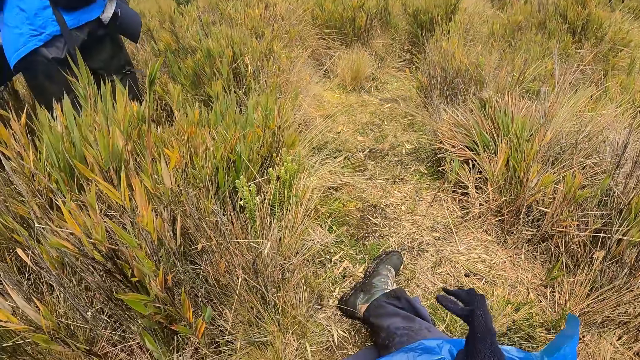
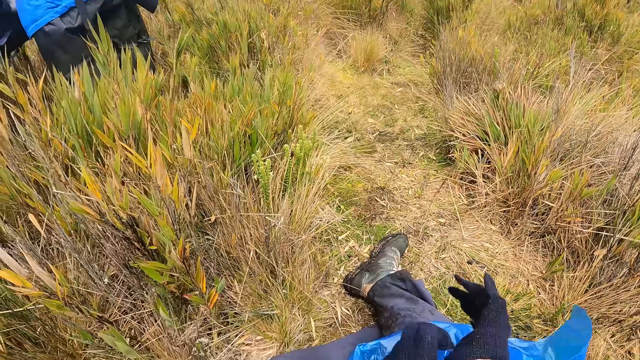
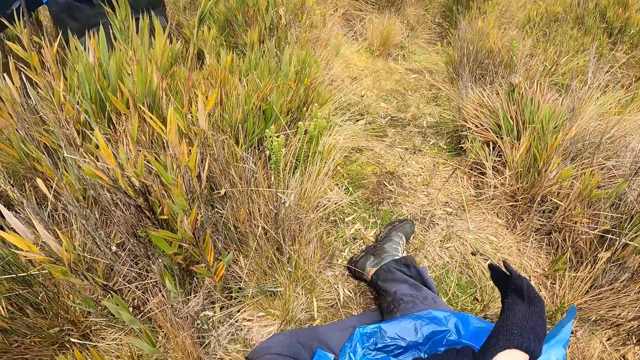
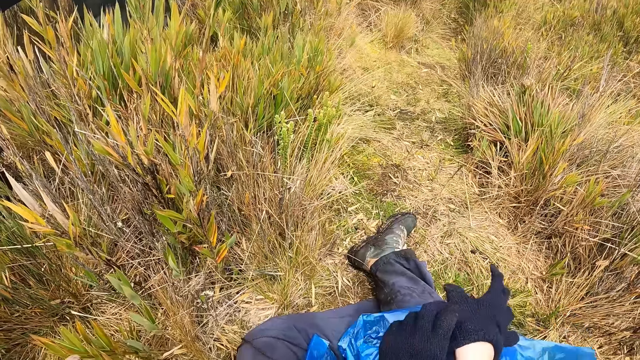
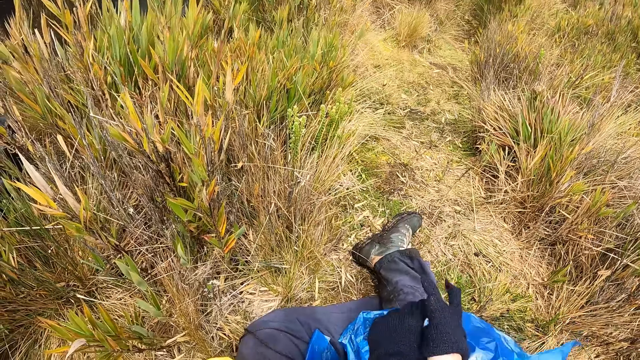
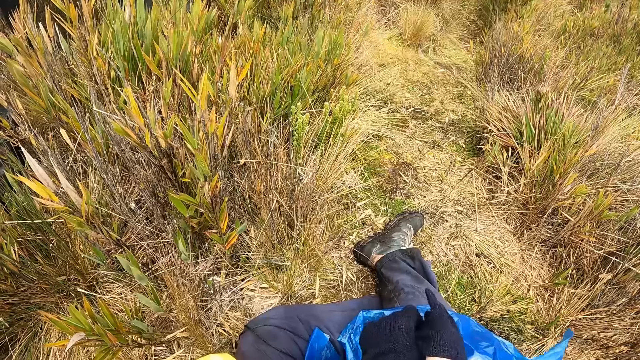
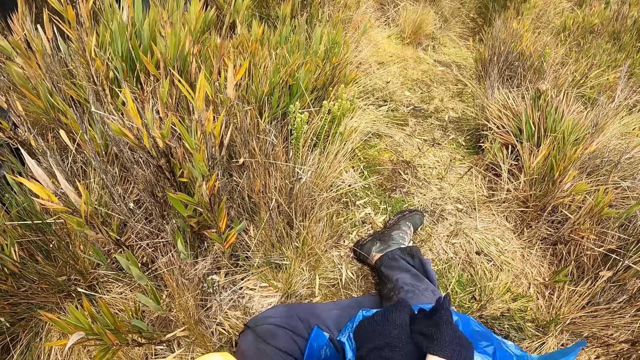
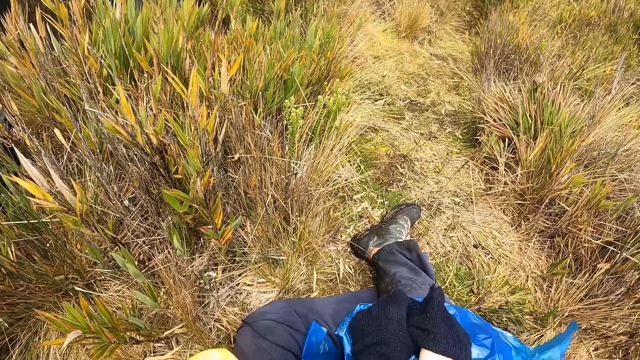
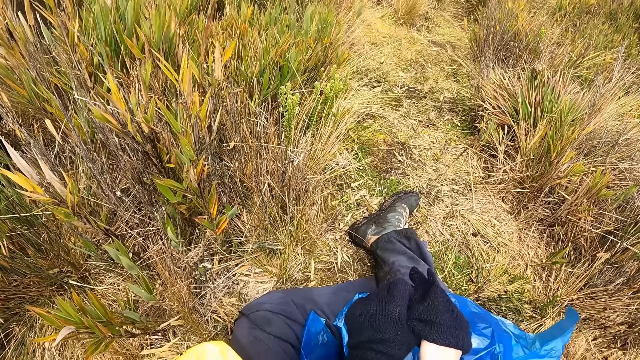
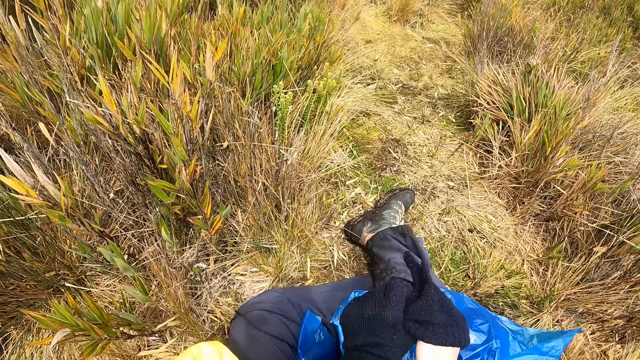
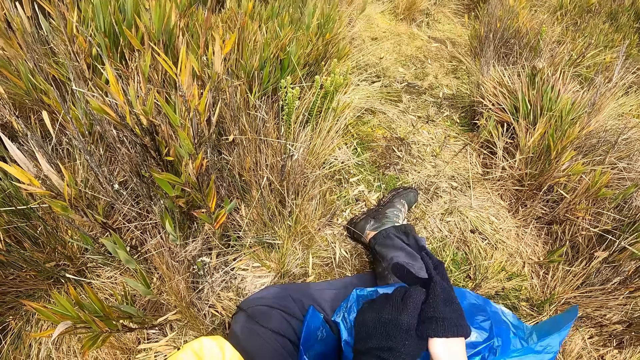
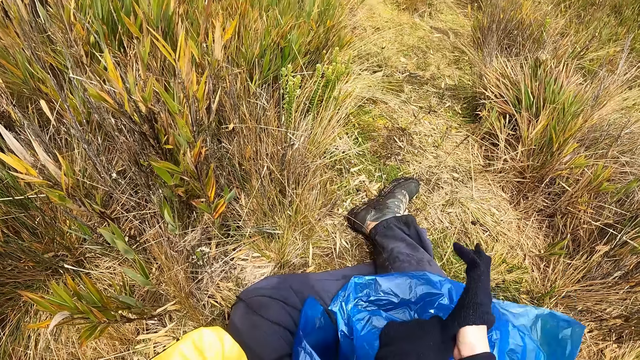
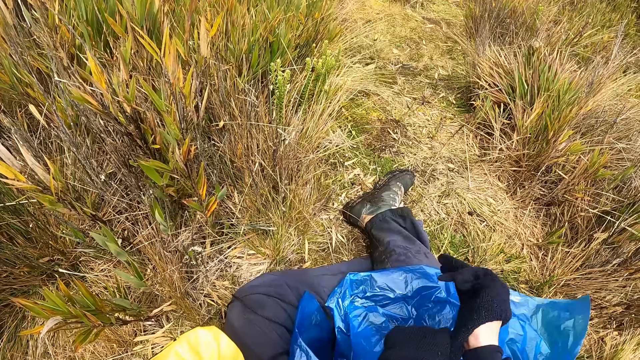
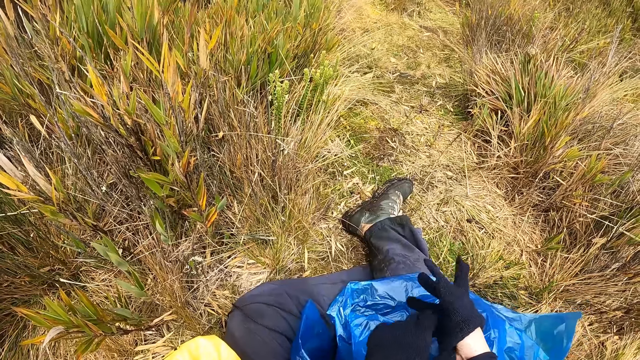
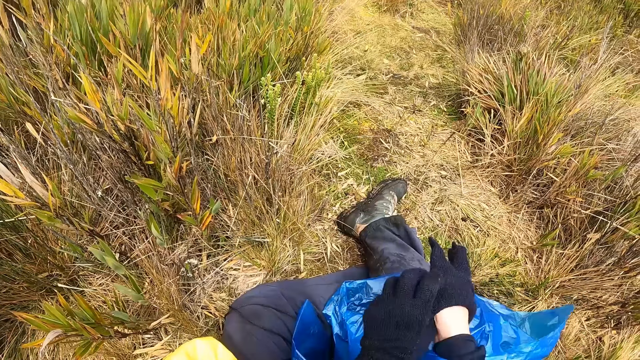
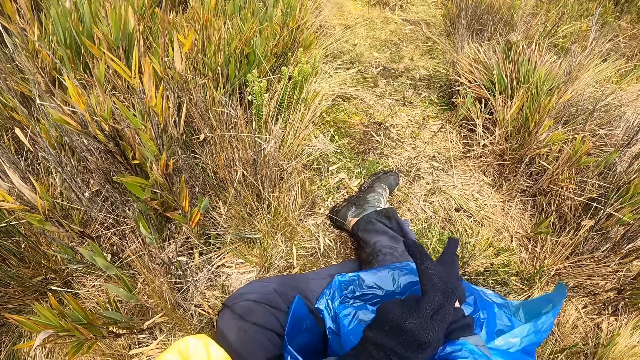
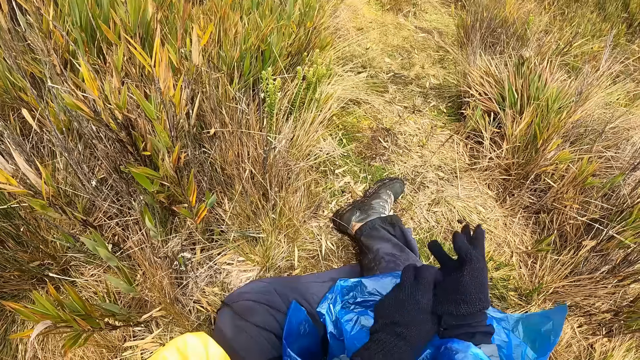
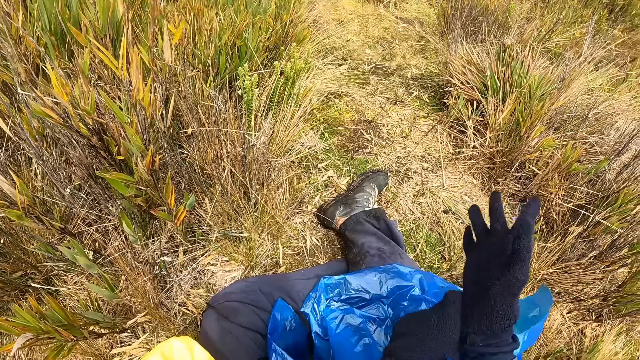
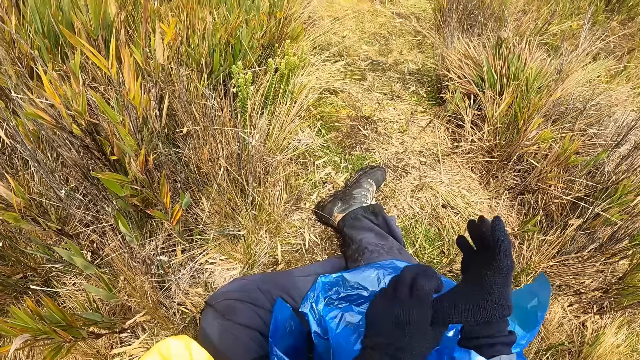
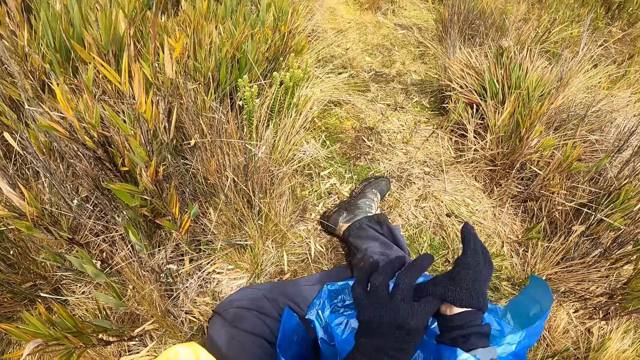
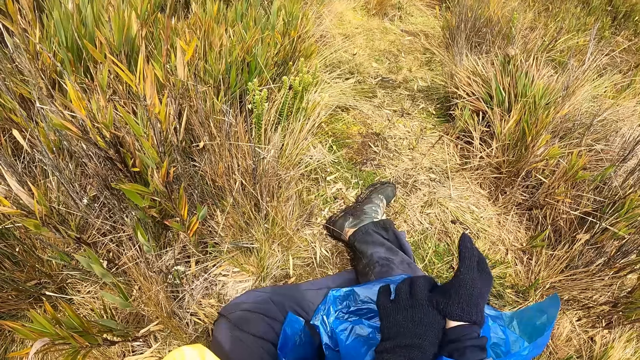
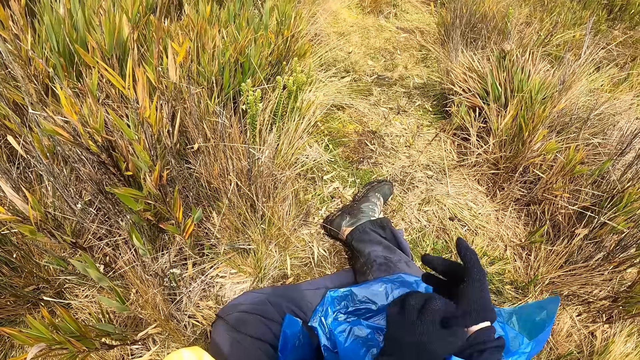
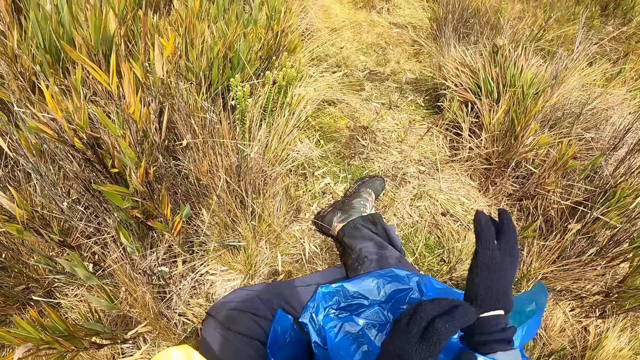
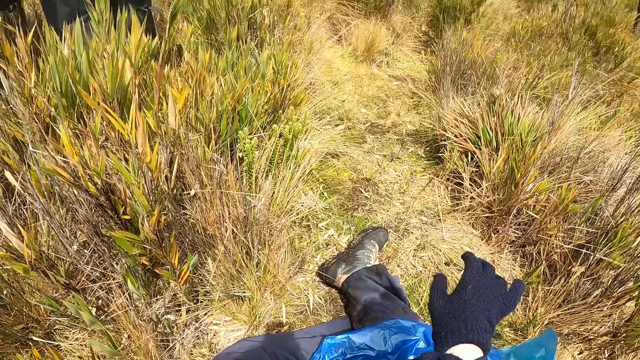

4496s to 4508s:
The camera wearer wears the glove on her right hand with her left hand.

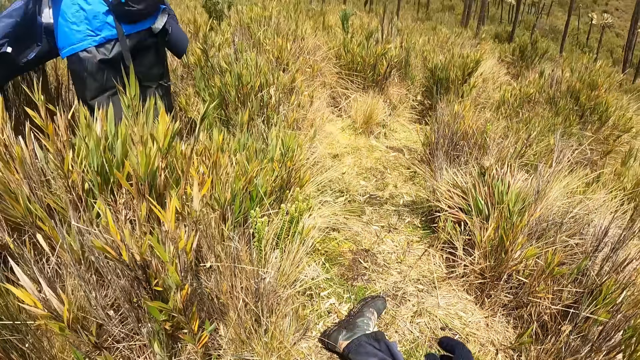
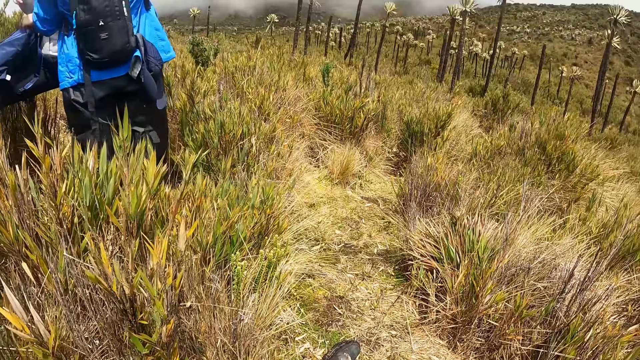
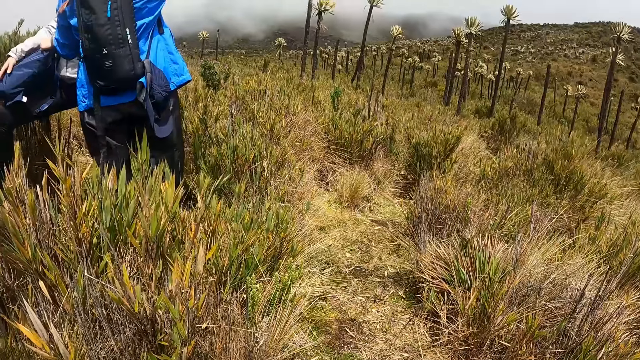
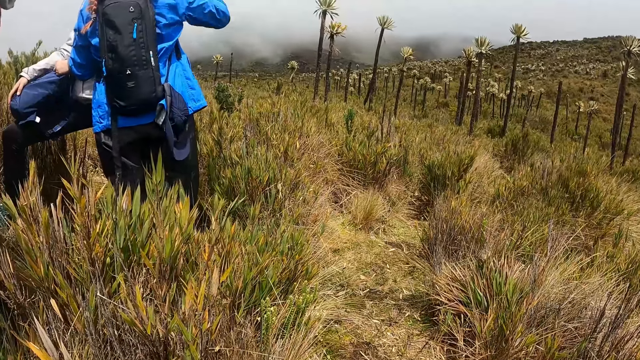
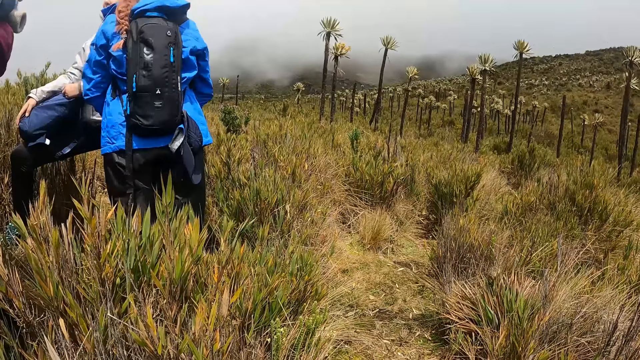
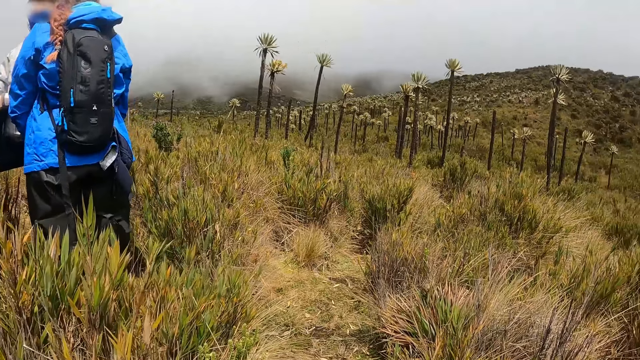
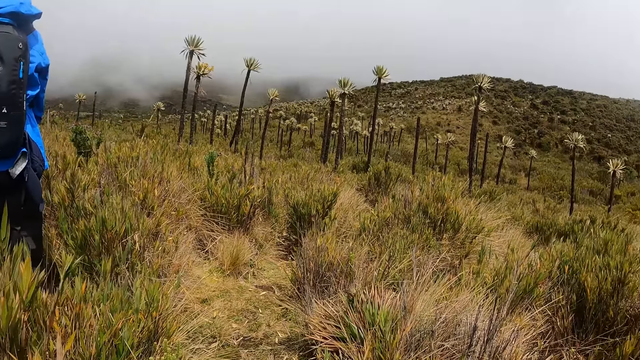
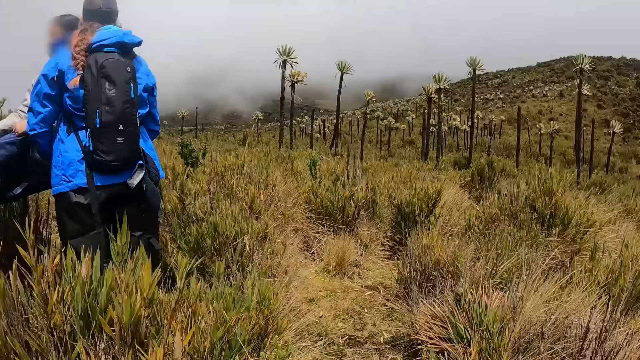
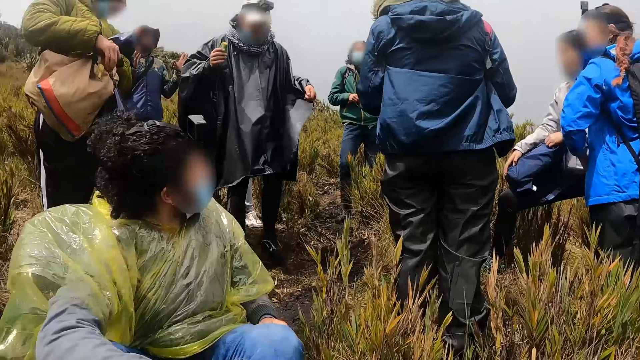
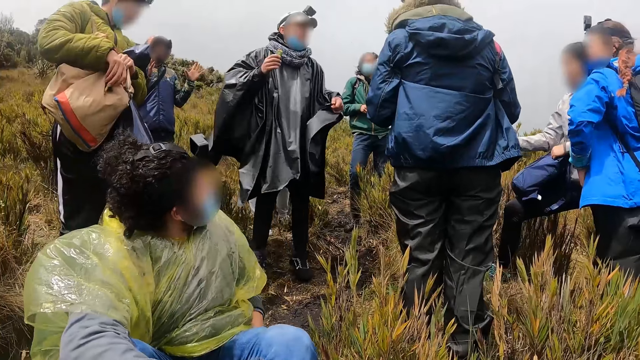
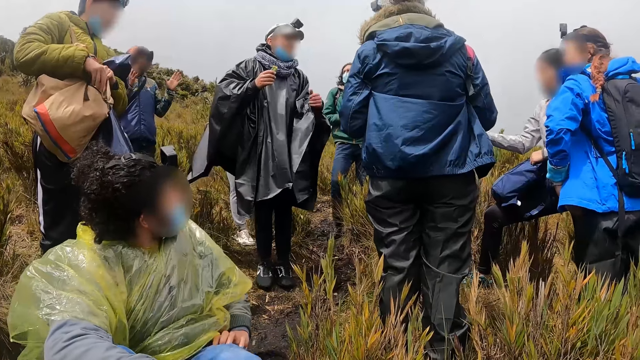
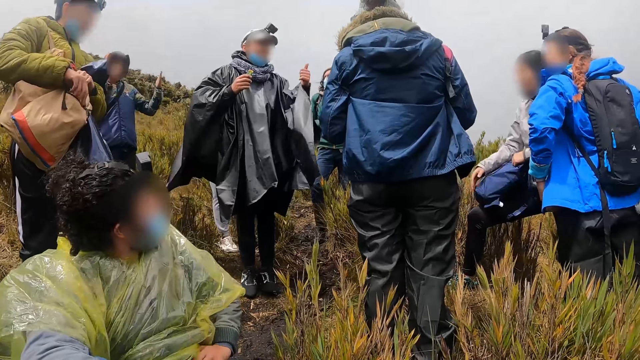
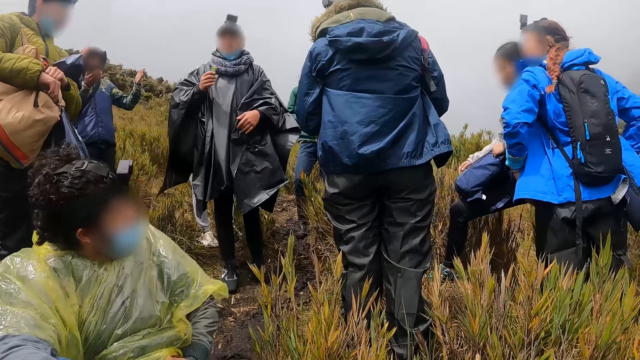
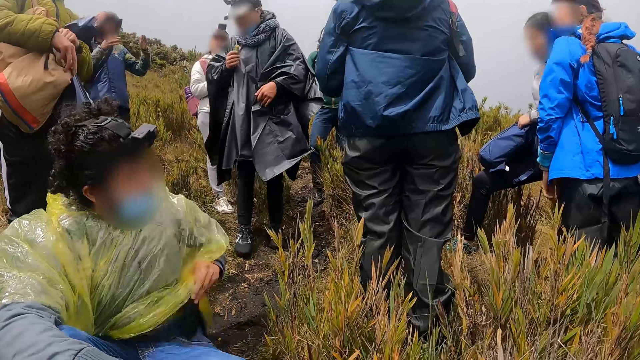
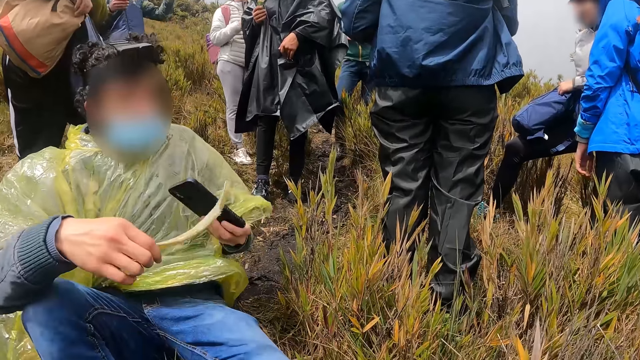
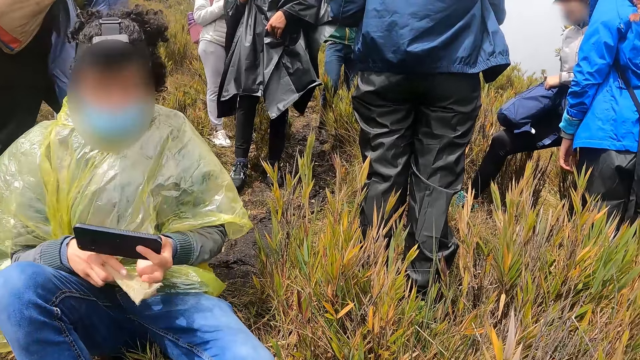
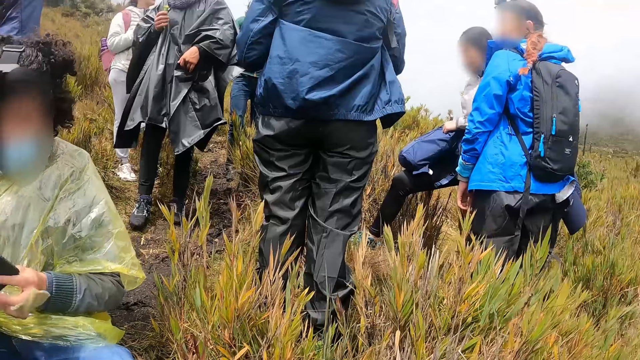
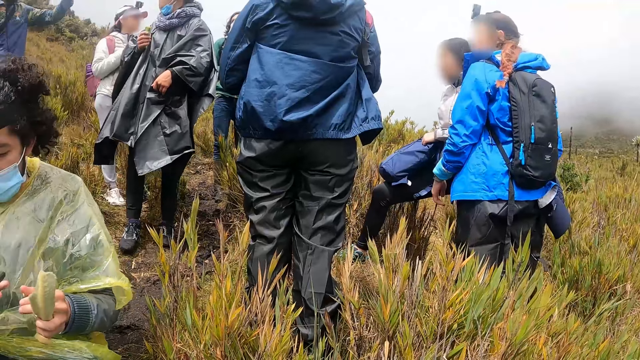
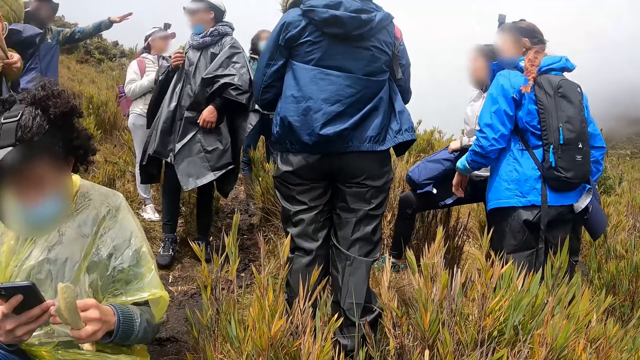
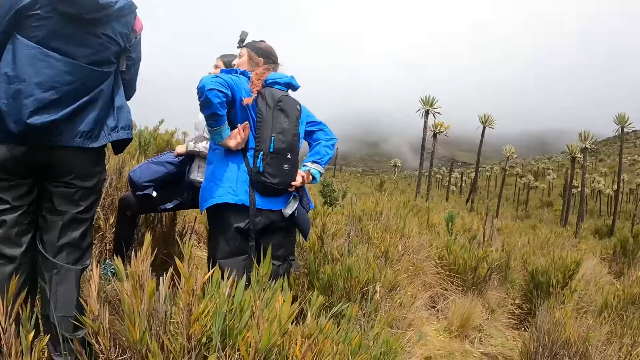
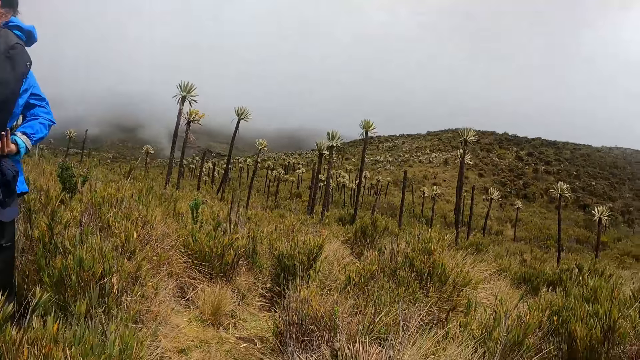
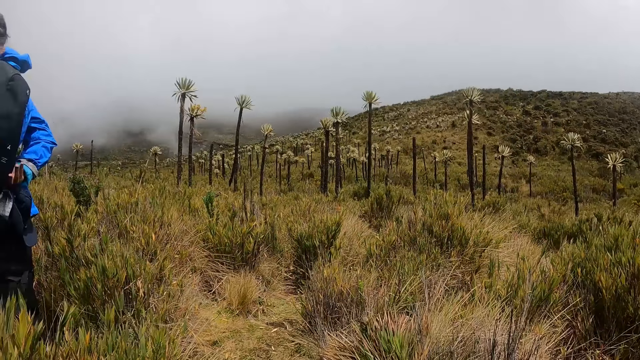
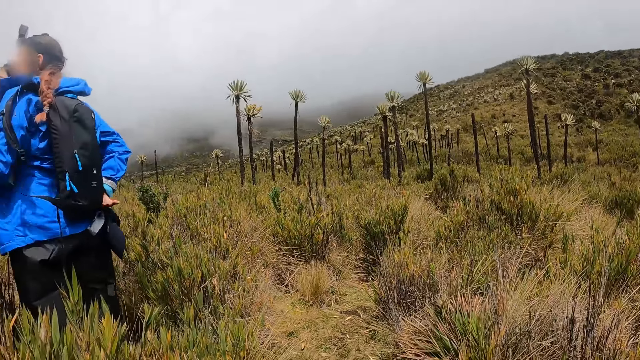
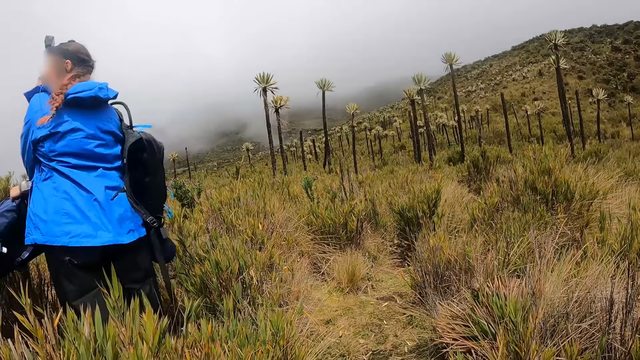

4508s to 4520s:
The camera wearer looks around. A man interacts with the group of people on the hill. A woman pulls her bag from her back with both hands.
